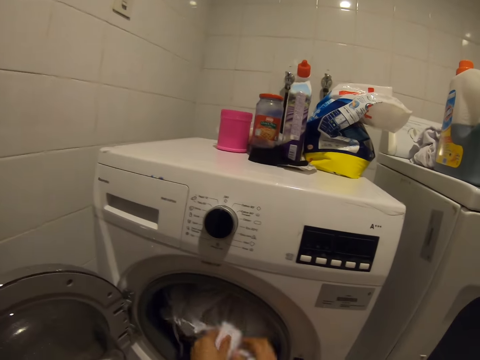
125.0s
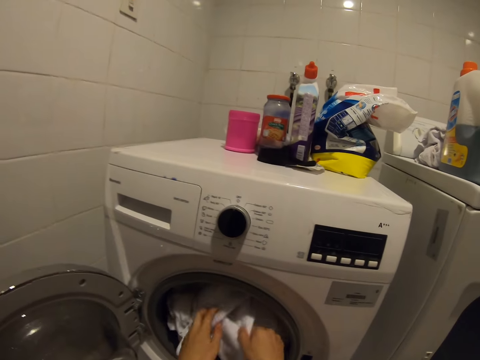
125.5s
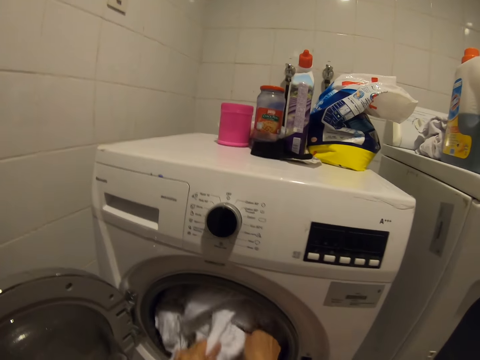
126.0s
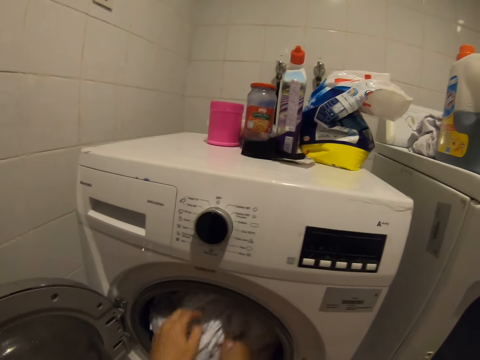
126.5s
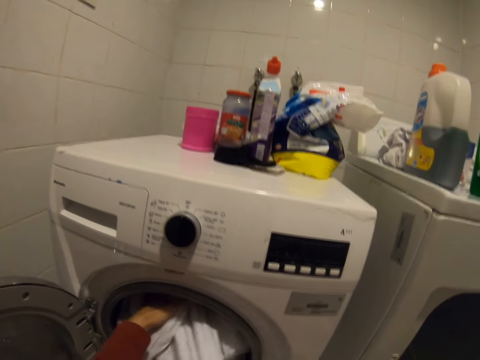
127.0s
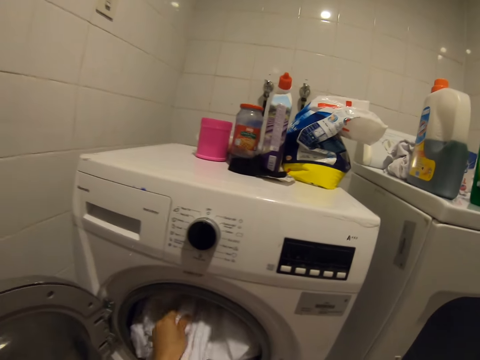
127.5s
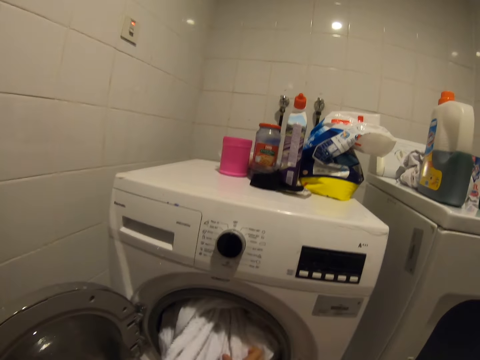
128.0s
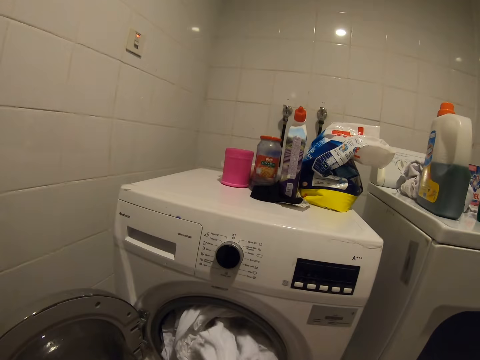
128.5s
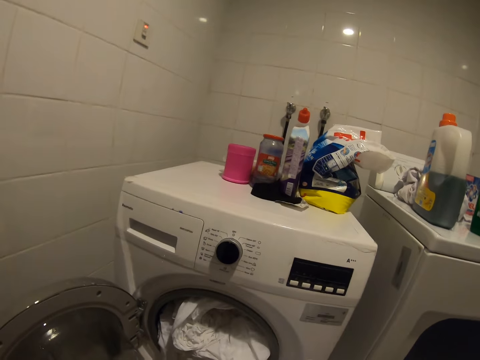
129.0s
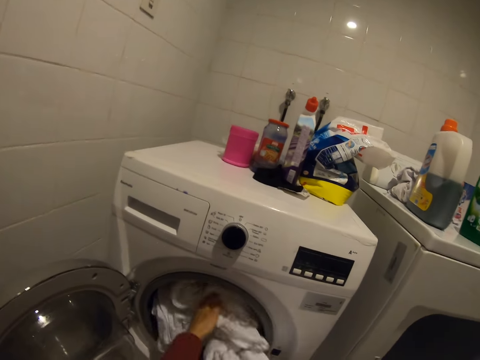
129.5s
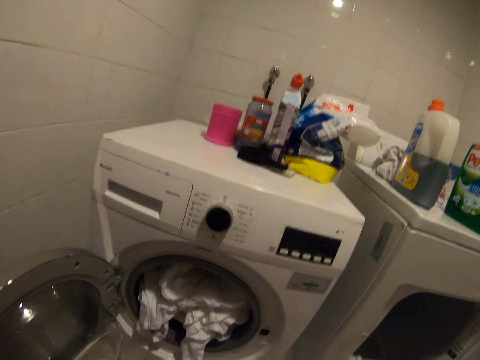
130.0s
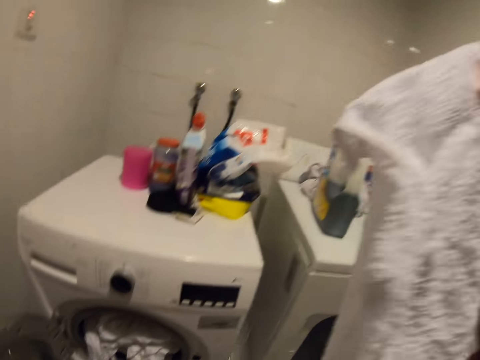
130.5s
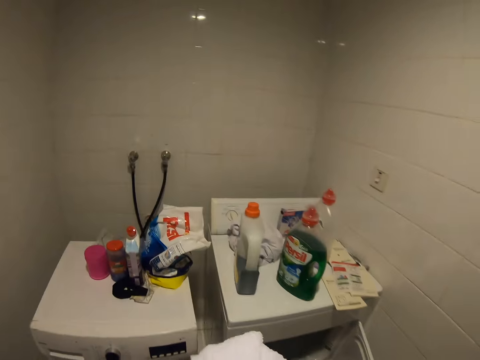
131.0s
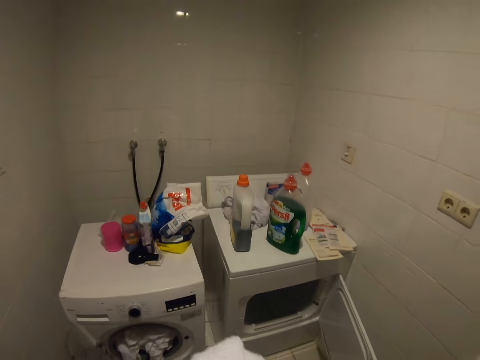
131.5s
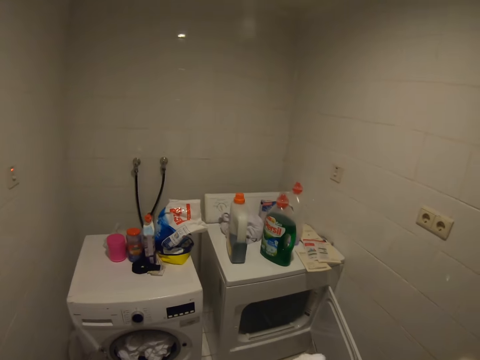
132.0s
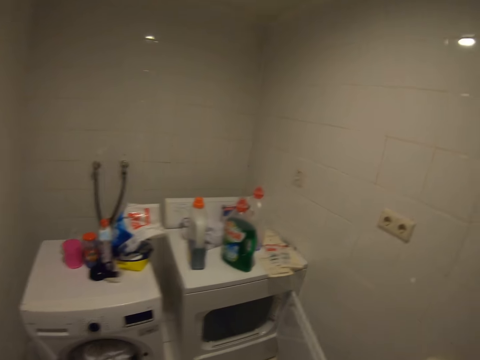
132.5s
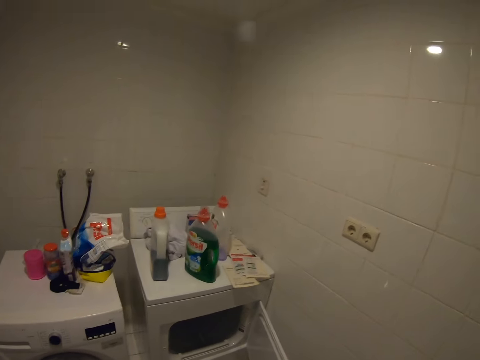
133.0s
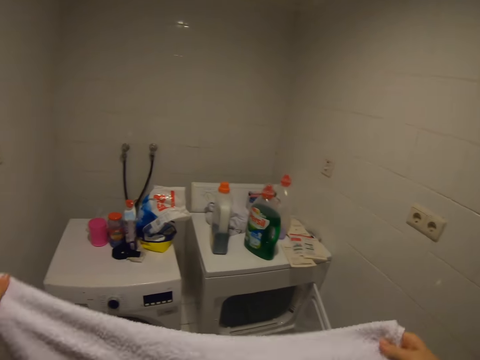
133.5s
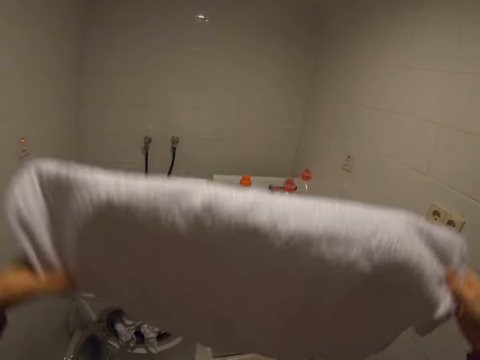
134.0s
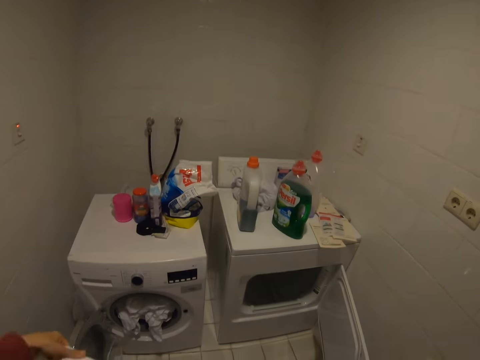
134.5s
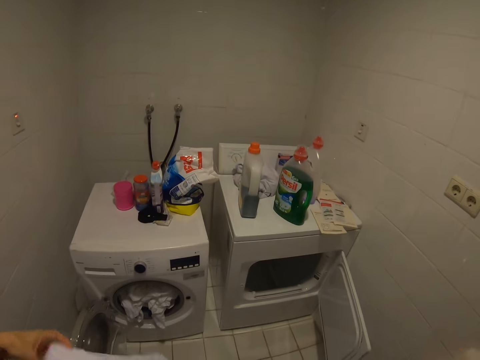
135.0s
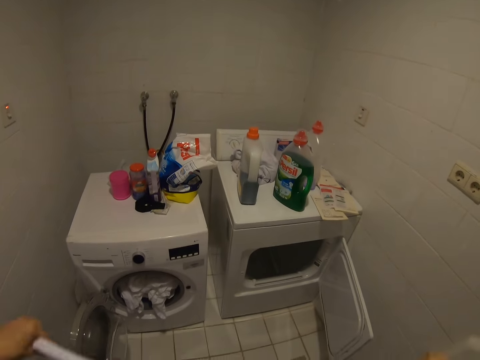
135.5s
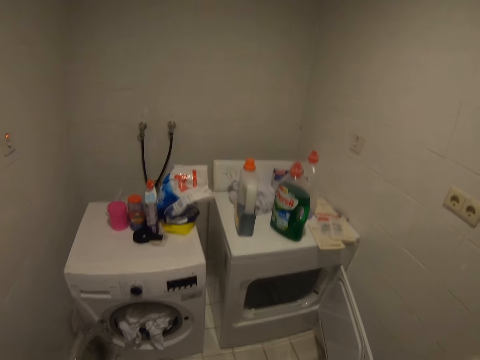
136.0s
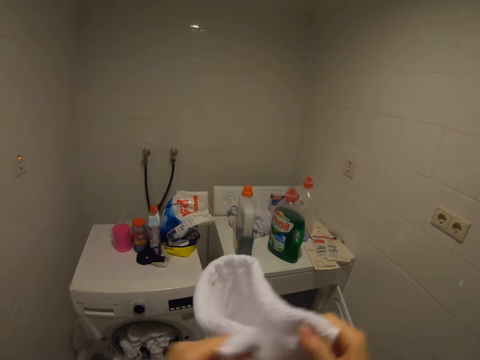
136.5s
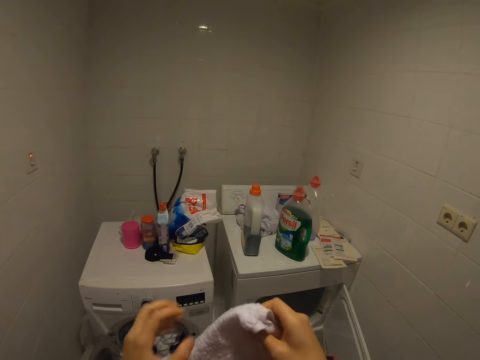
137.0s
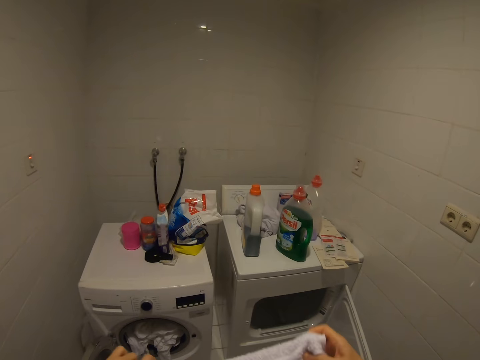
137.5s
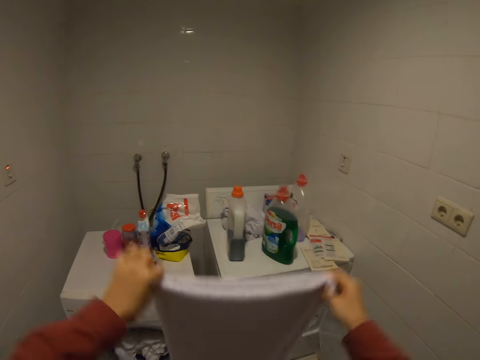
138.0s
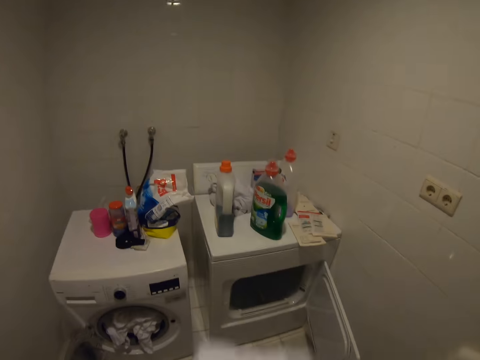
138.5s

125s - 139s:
The camera wearer takes the clothes from the washing machine. They look around. They fold the clothes.

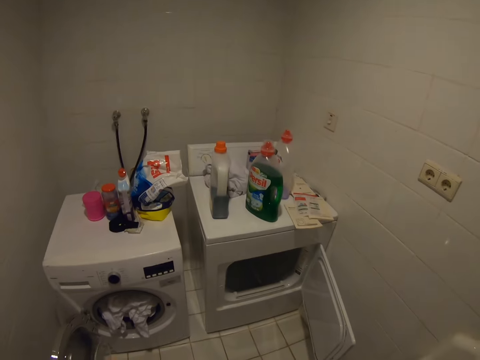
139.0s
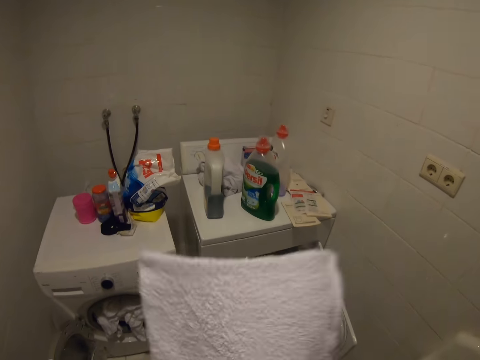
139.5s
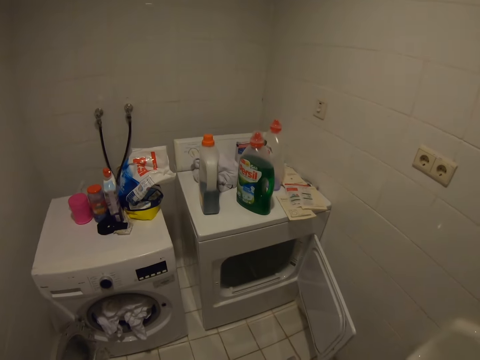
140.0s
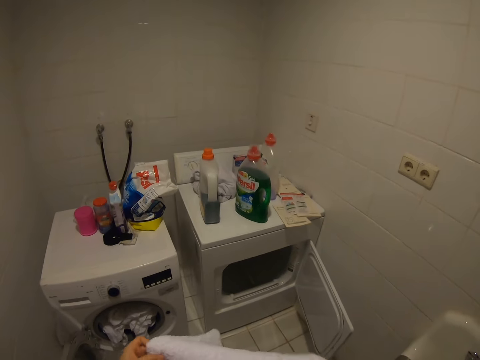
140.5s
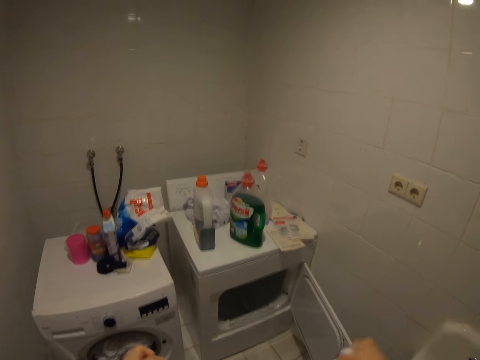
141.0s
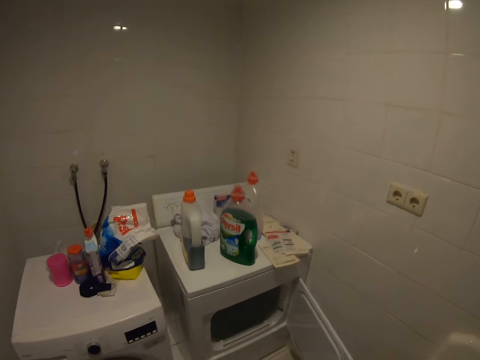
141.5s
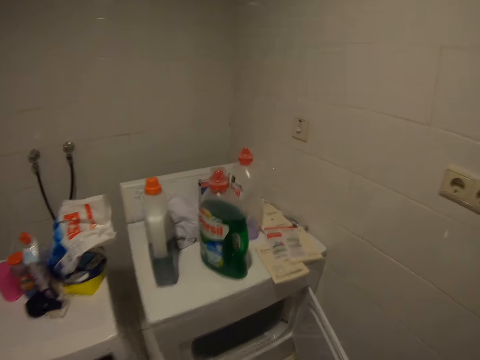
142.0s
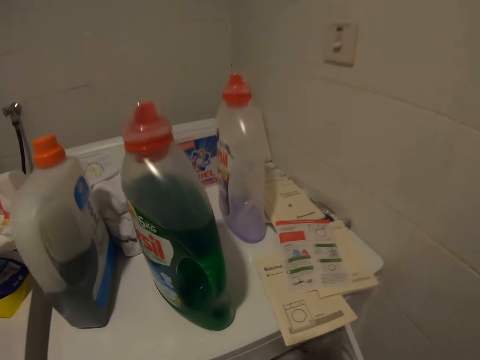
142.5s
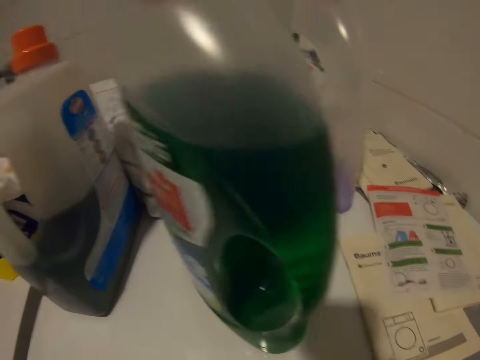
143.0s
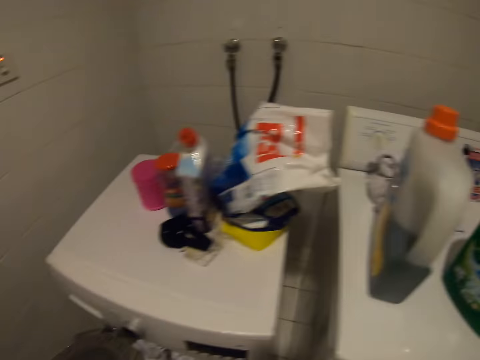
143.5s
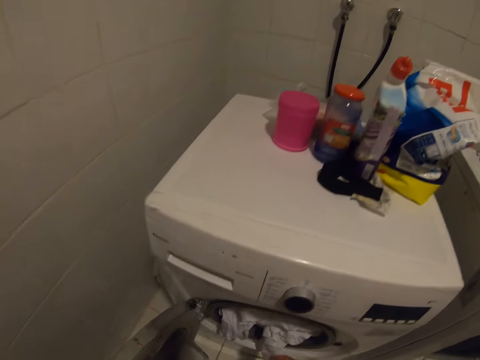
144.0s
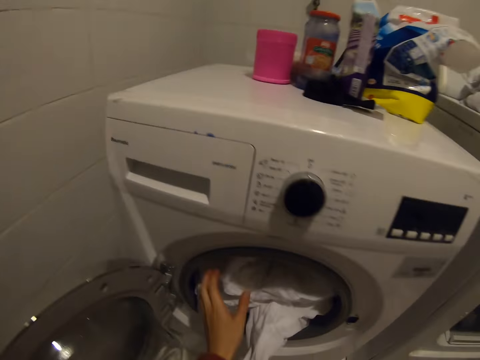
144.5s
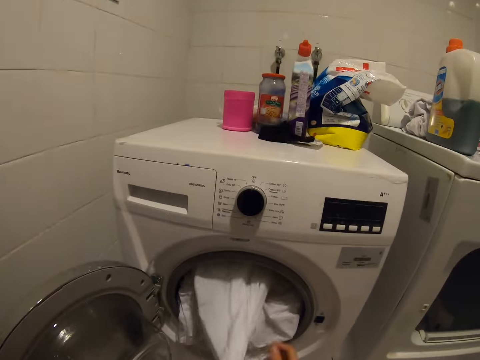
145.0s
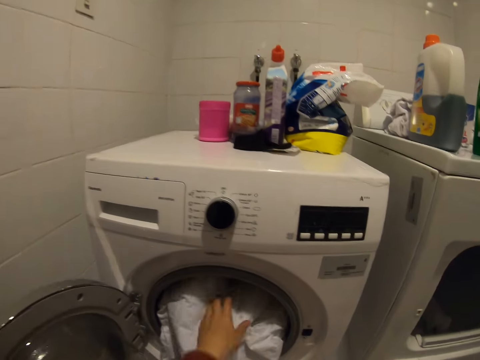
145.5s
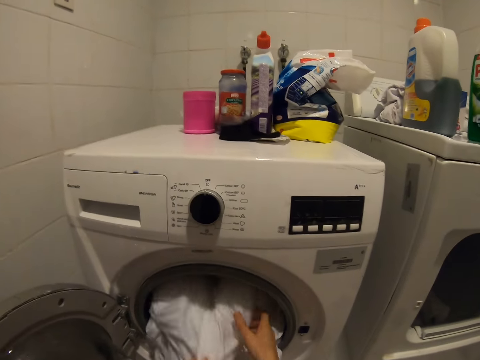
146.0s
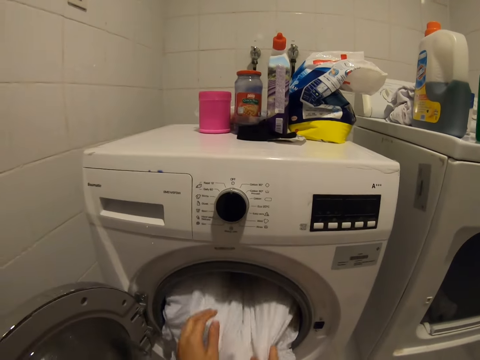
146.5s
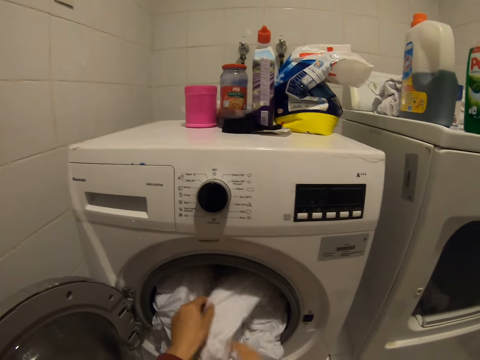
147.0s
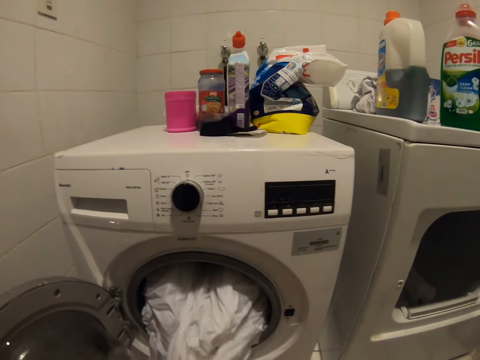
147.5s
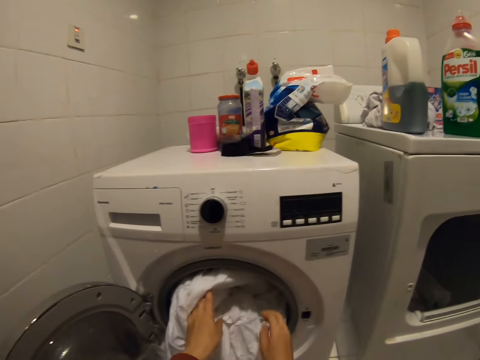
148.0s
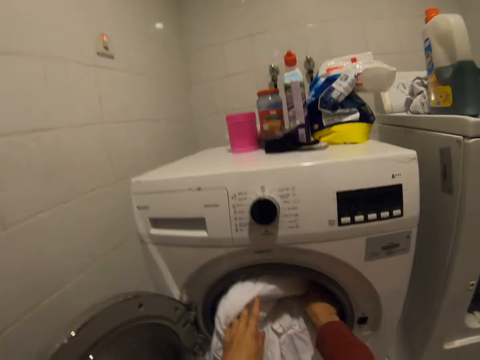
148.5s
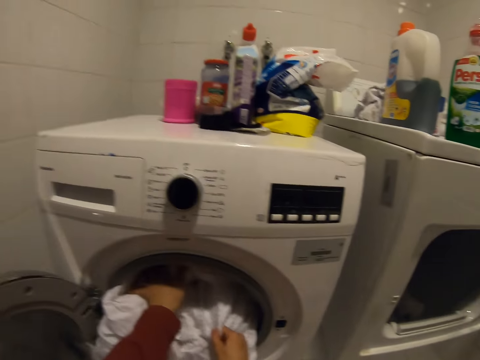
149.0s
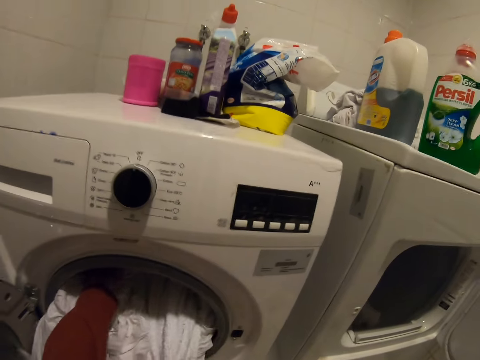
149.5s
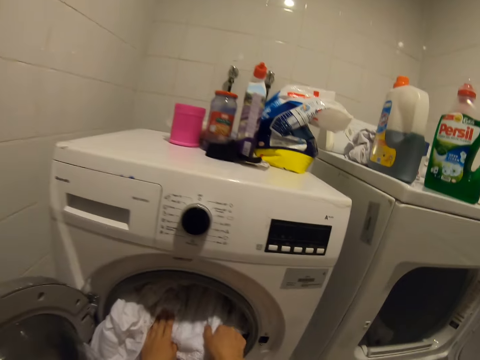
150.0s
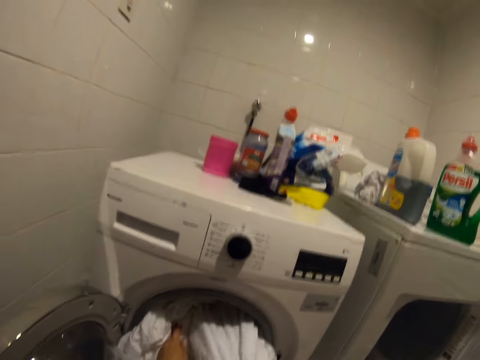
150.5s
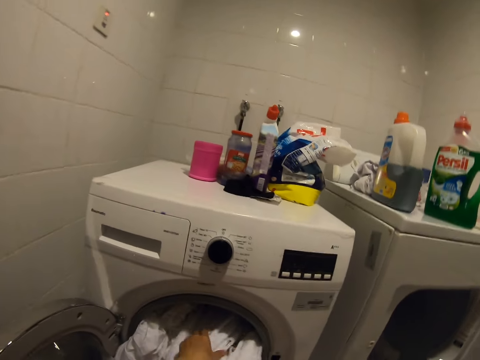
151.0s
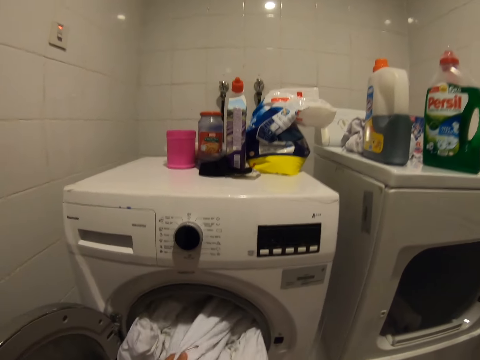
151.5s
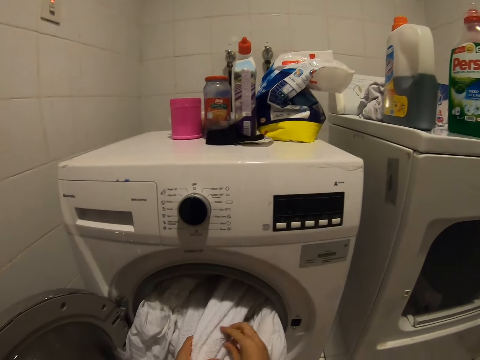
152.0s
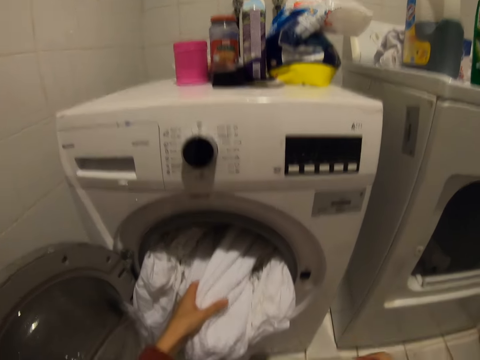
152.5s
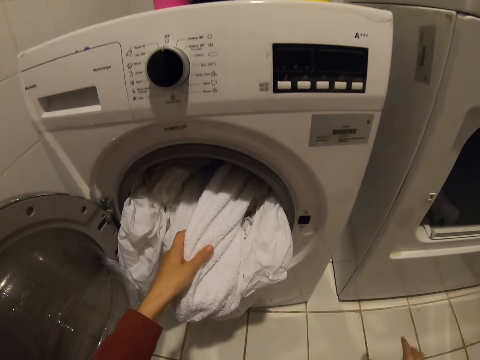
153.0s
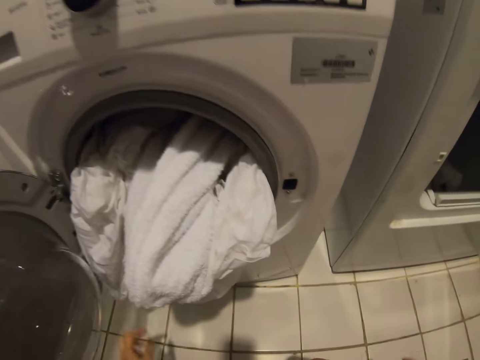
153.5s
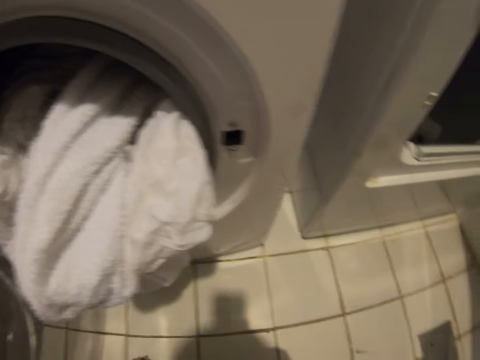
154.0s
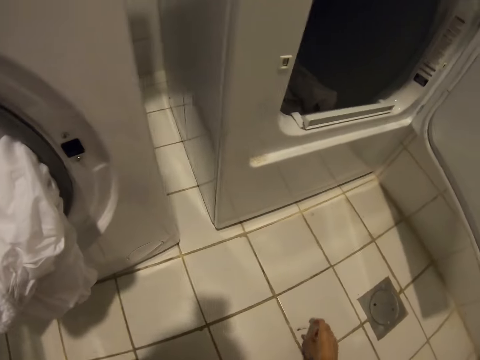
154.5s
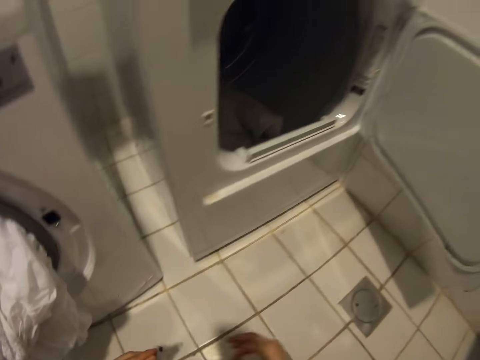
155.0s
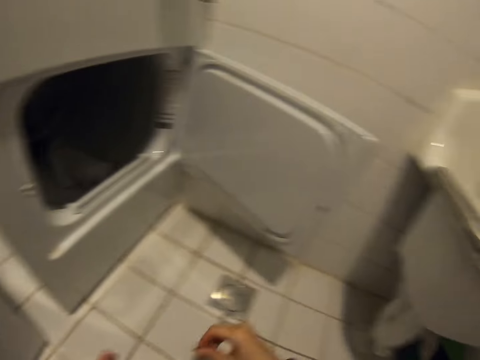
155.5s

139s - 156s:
The camera wearer folds a towel. They take a sheet from the washing machine.
